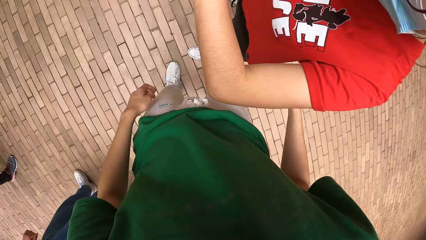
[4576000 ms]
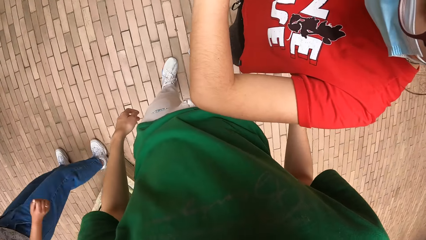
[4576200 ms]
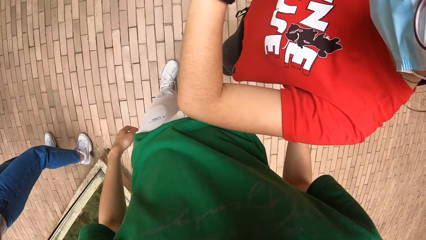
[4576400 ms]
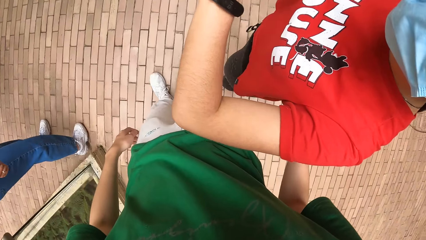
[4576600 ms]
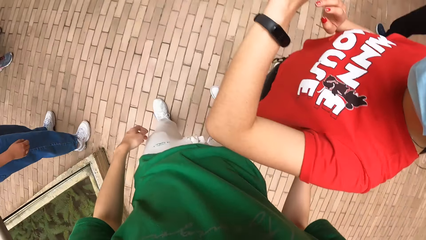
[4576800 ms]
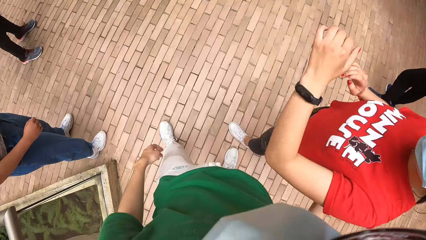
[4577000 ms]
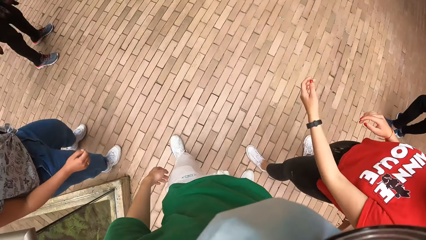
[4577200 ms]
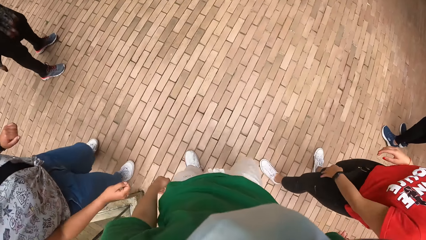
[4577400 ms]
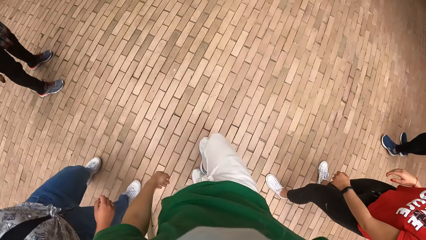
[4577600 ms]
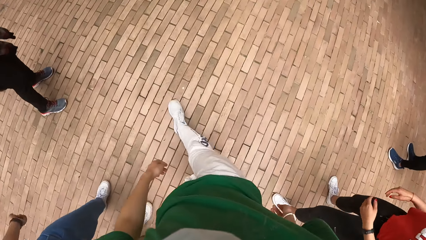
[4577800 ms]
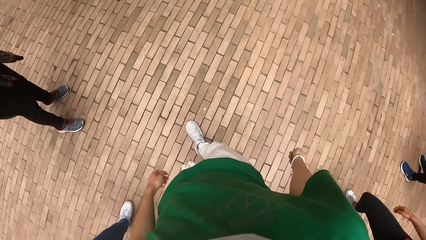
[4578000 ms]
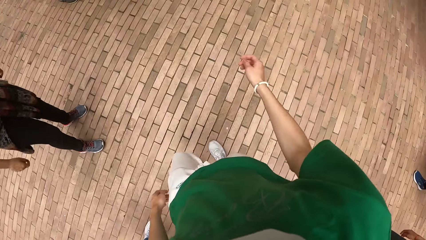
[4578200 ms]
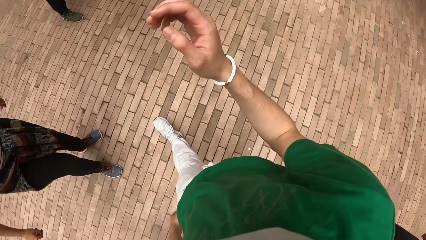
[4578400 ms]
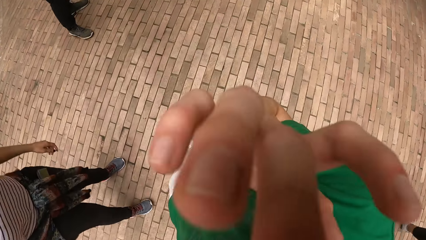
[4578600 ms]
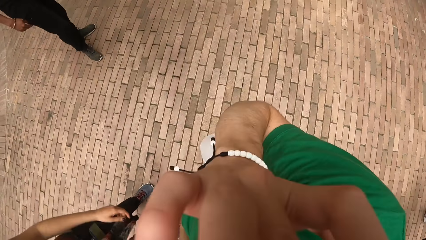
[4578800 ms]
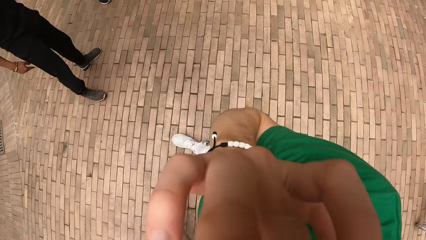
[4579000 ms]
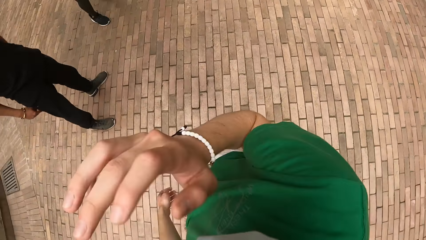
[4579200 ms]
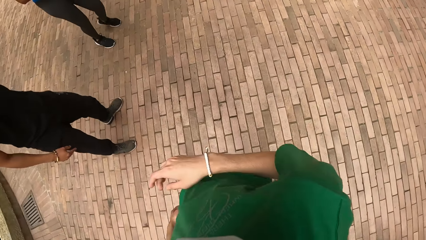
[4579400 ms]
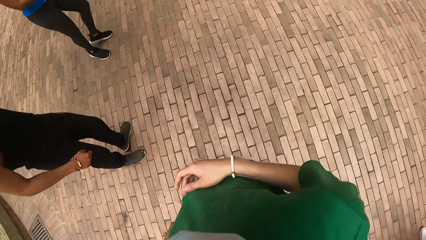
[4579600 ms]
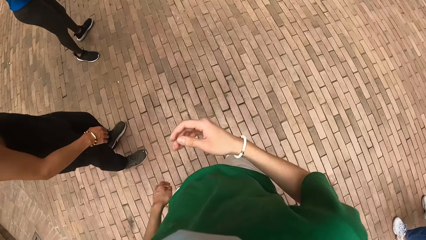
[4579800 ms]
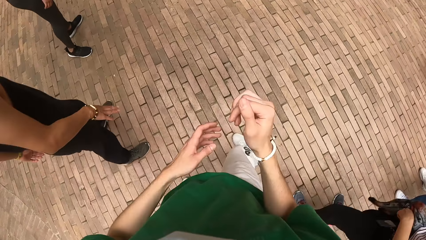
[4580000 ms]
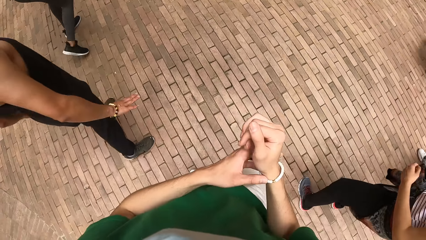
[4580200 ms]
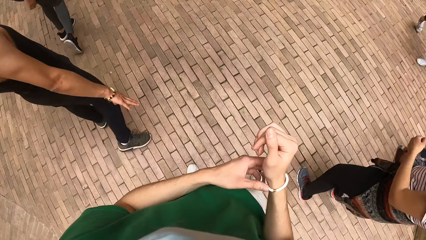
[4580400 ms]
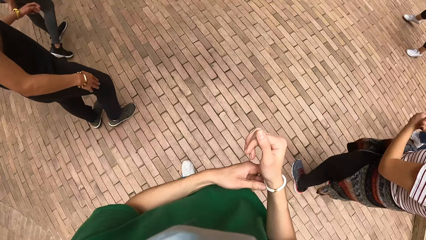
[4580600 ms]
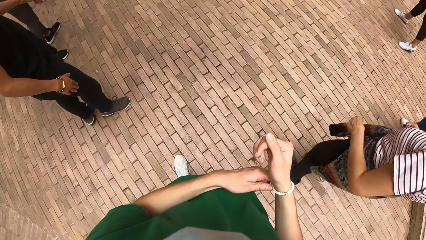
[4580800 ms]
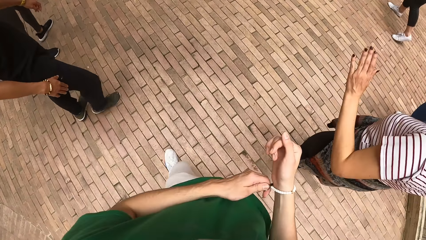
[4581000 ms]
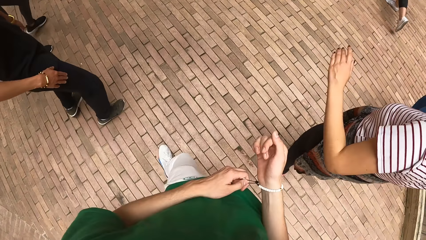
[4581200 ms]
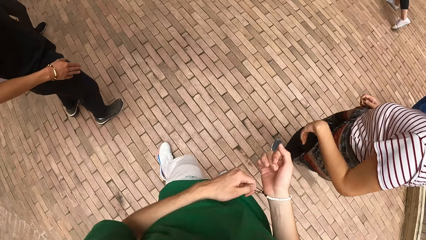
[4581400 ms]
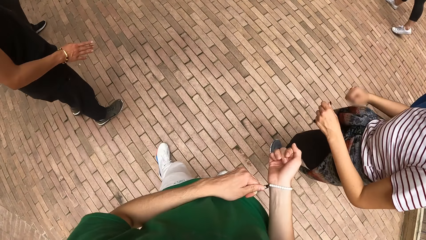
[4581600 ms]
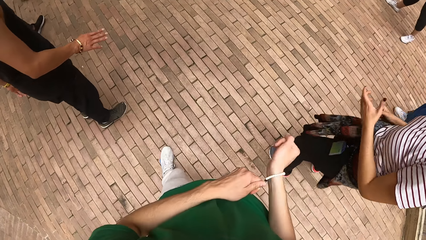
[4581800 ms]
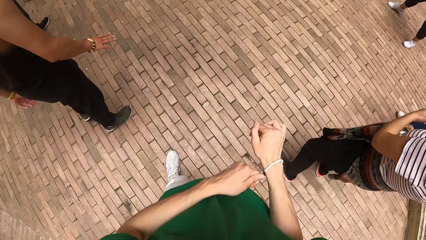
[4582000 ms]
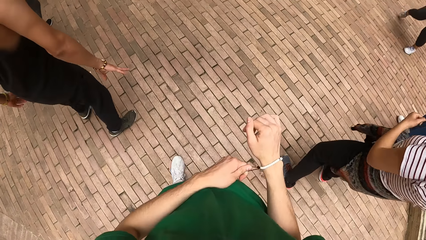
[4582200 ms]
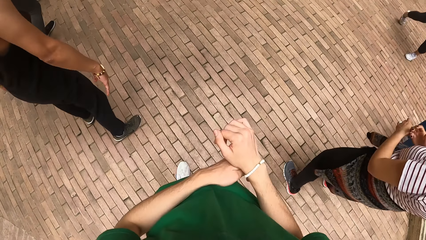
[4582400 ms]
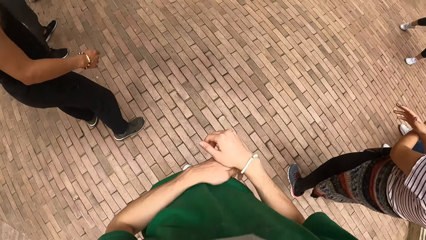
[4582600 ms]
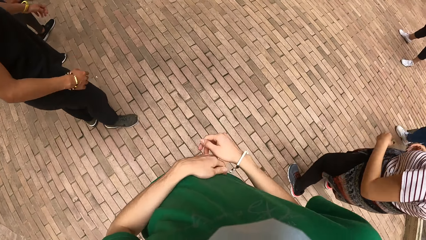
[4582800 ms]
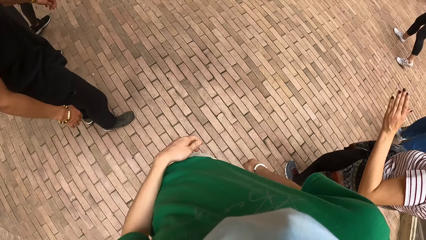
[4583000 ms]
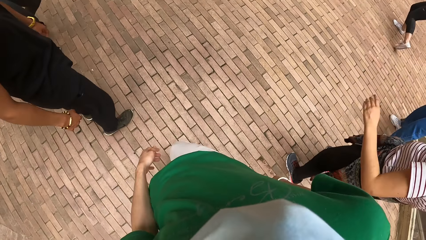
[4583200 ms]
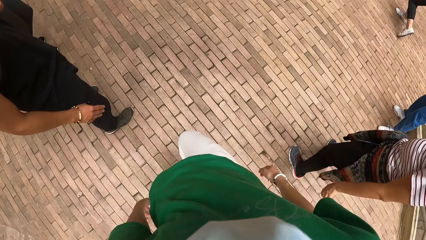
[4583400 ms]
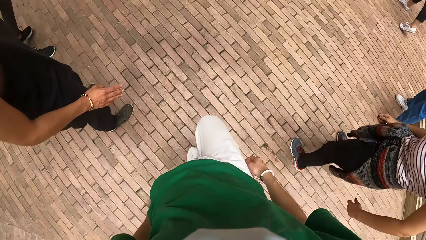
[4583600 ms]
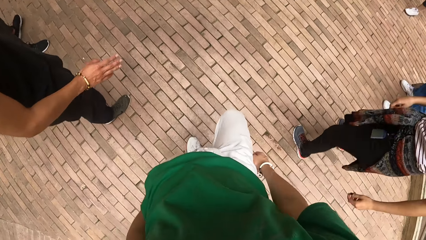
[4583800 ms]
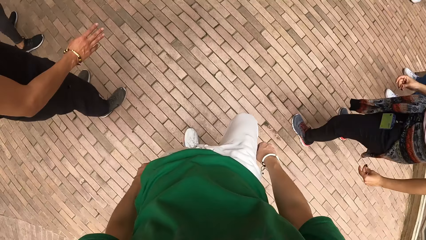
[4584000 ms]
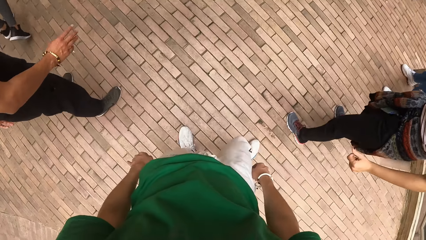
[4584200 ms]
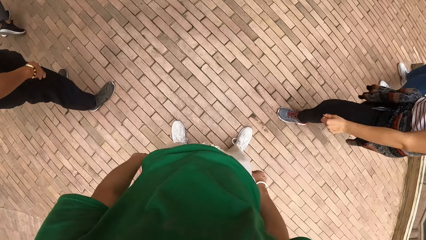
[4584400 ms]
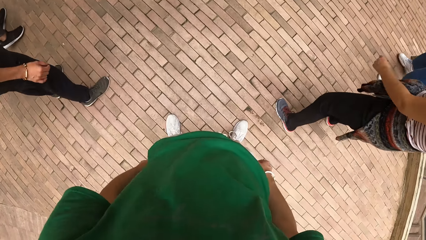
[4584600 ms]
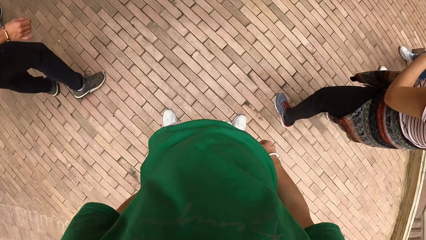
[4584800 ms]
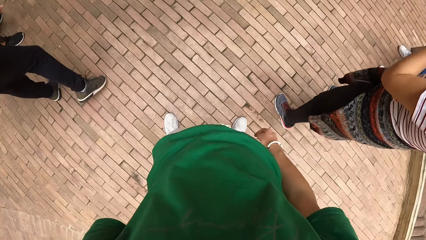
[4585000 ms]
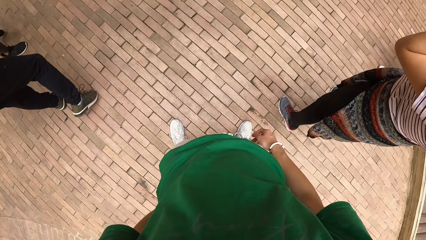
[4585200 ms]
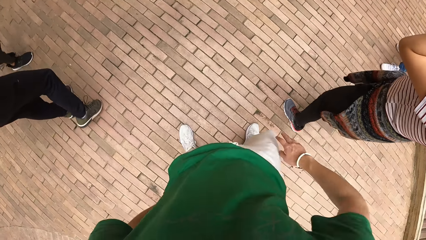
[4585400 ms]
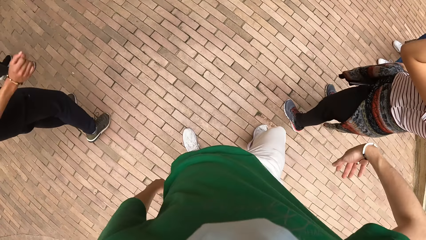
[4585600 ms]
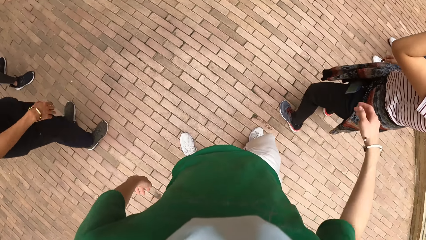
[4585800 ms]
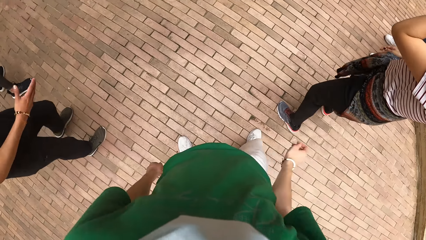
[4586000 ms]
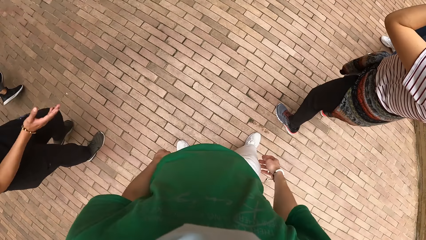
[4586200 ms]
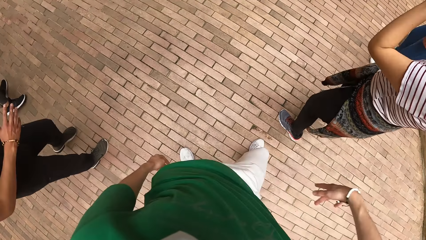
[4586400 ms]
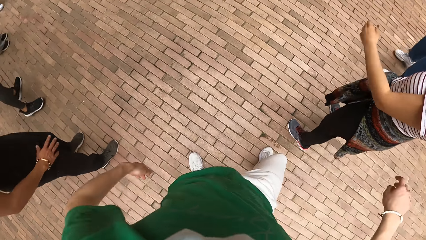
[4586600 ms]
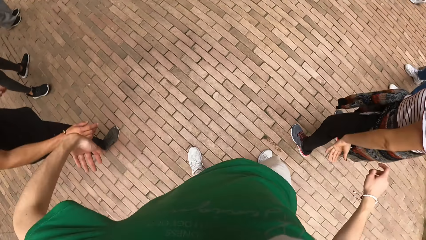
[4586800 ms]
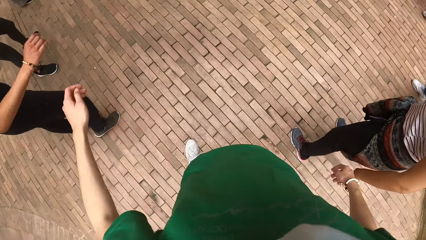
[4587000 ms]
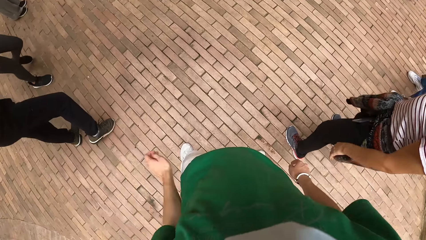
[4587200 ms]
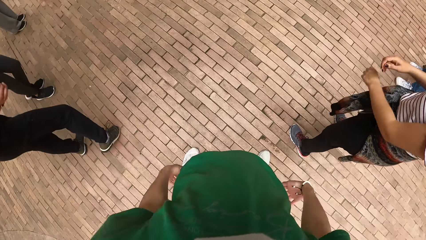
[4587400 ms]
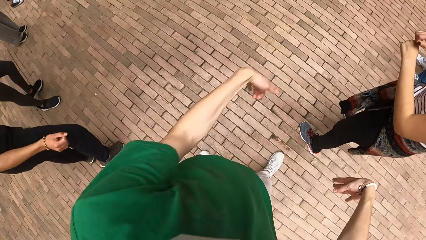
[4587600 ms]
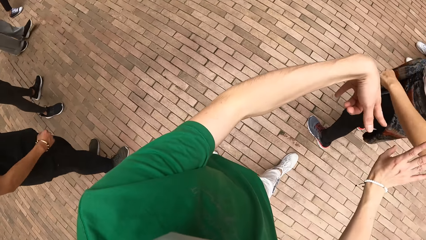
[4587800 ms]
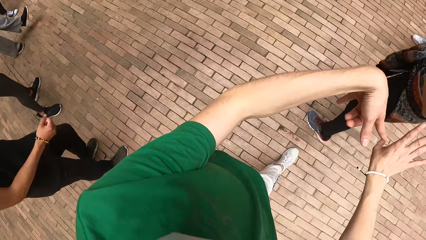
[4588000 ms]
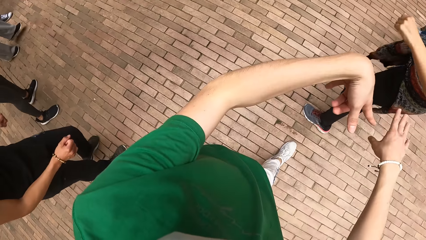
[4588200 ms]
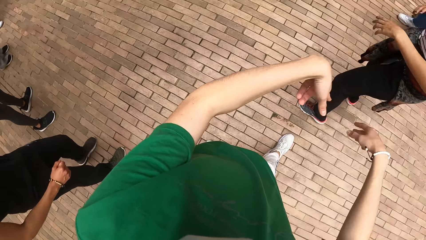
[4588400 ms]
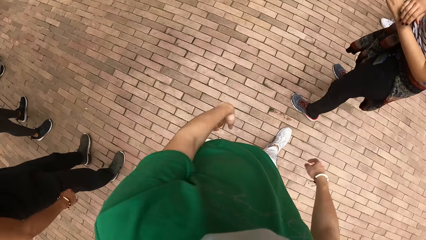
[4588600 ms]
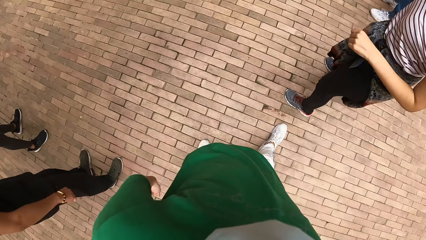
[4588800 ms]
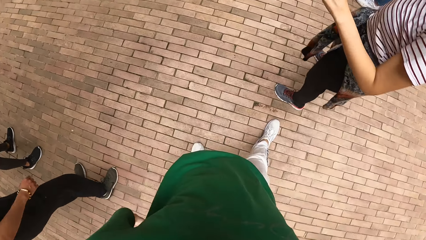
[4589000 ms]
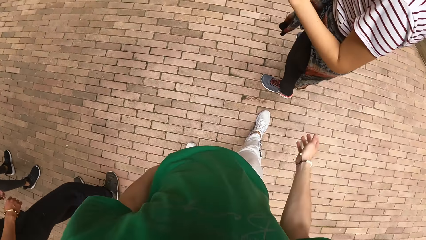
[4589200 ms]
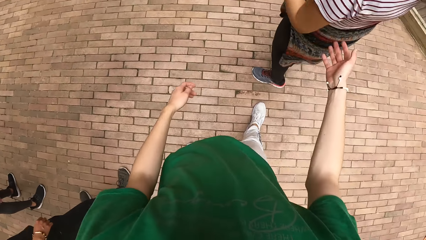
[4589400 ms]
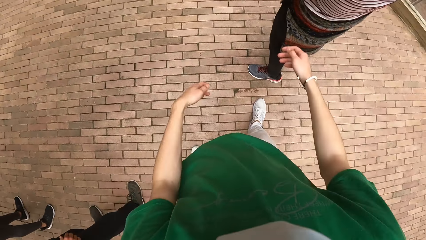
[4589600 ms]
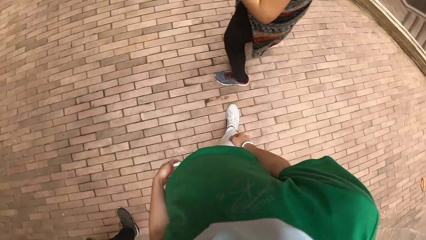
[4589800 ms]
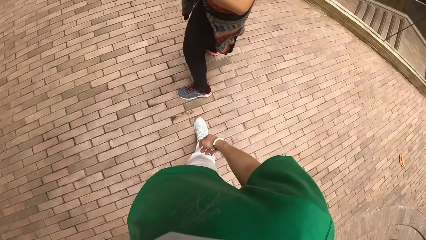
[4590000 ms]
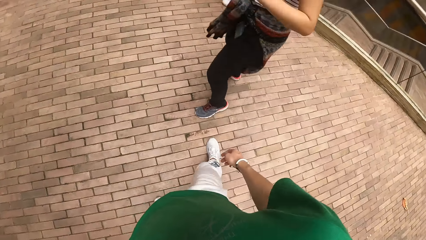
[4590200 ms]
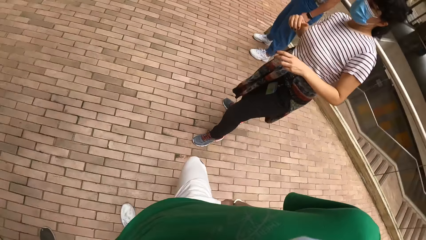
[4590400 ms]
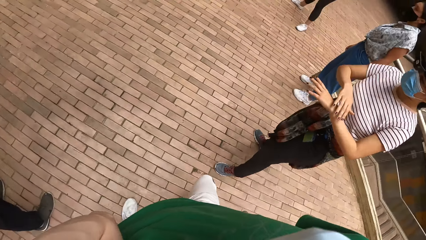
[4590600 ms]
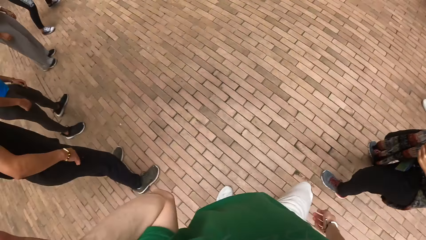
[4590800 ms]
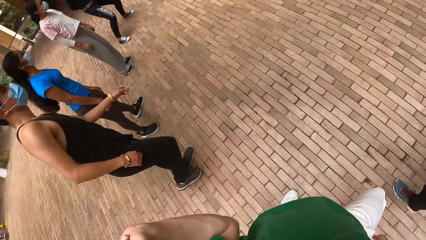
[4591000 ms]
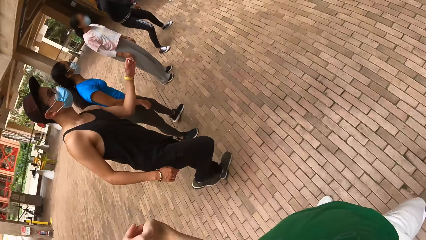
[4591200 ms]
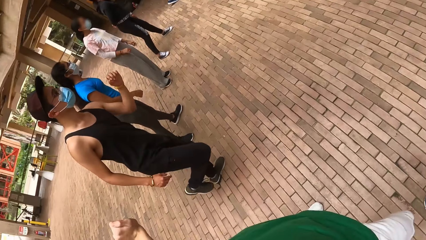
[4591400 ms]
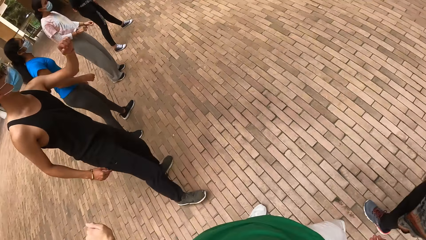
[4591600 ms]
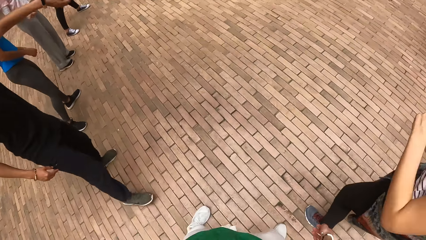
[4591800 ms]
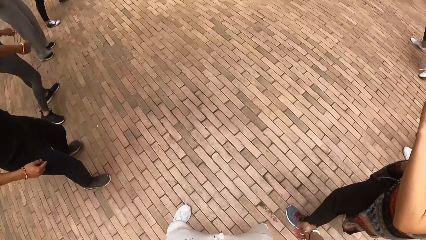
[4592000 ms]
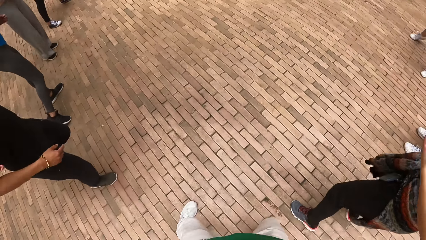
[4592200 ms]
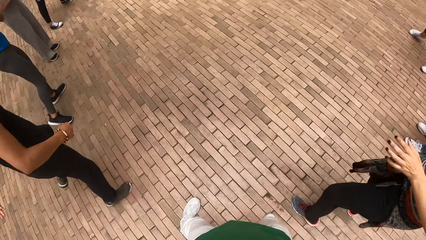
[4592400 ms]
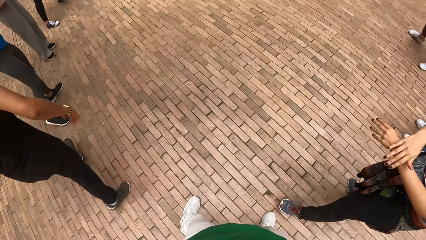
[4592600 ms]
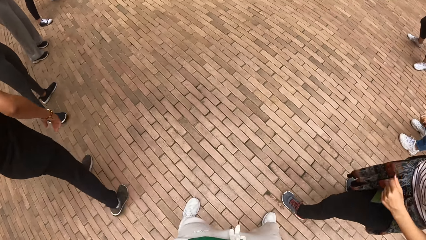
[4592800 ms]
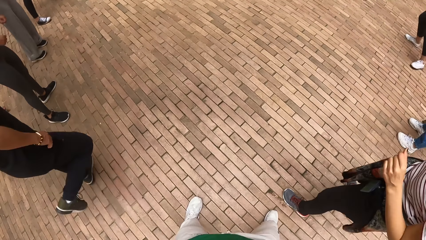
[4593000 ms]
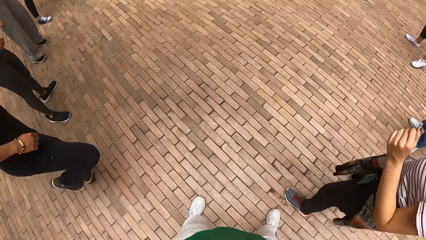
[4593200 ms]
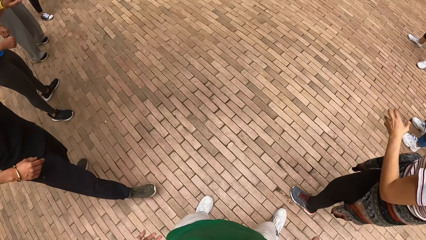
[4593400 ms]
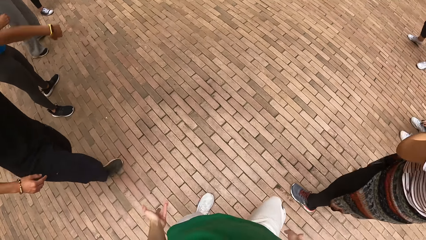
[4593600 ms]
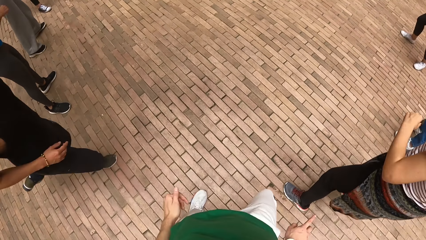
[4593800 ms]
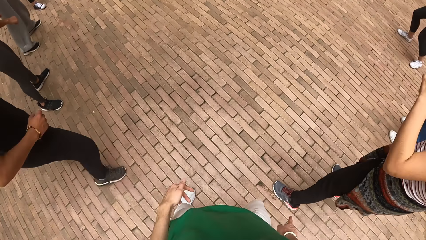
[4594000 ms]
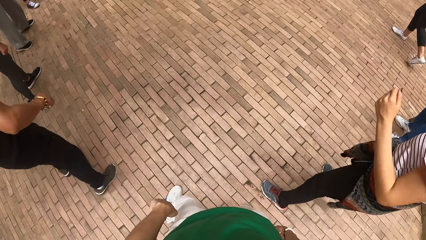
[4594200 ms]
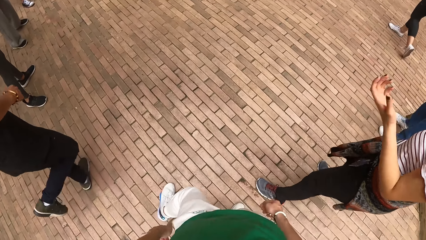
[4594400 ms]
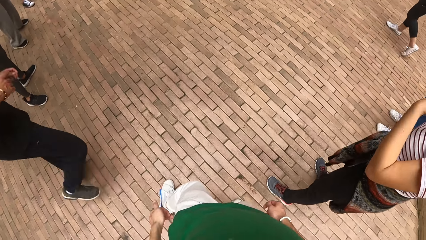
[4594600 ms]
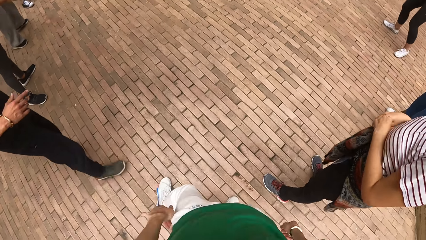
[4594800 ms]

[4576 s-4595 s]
The camera wearer looks around. A woman interacts with the camera wearer. Another woman makes dance moves. The camera wearer walks towards the other woman and the first woman. She raises her right hand towards her face, touches her face, and lowers her right hand. She adjusts the bangle on her right hand with her left hand. The other woman makes dance moves. The first woman makes dance moves. The camera wearer removes her left hand from the bangle. She moves around and dances alongside the other woman and the first woman. The first woman makes dance moves and looks around. The other woman makes dance moves. The first woman makes dance moves.
